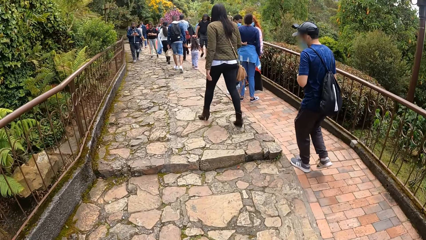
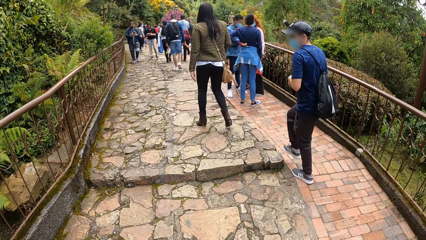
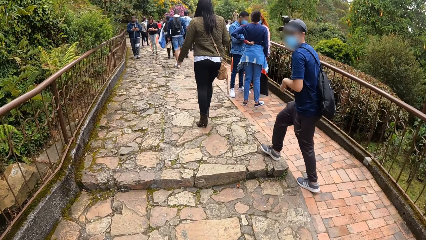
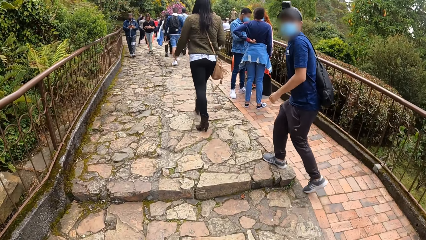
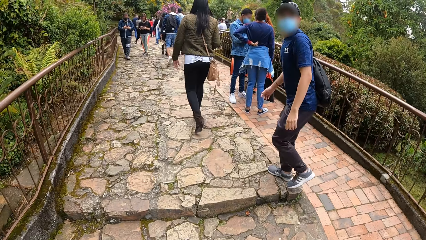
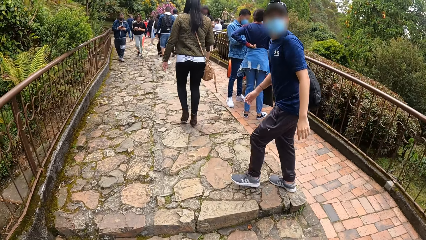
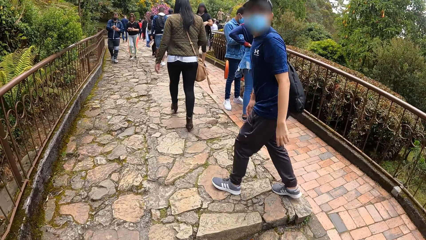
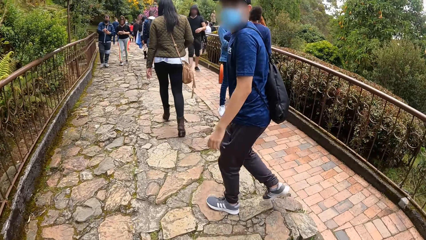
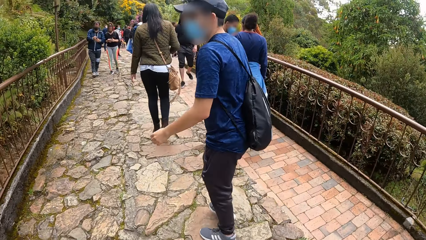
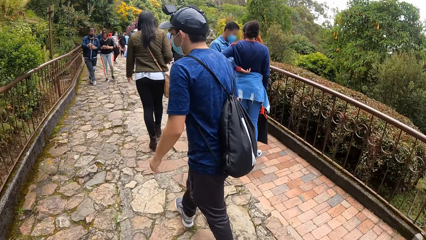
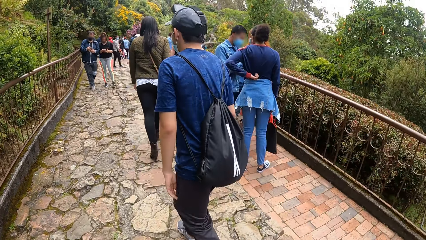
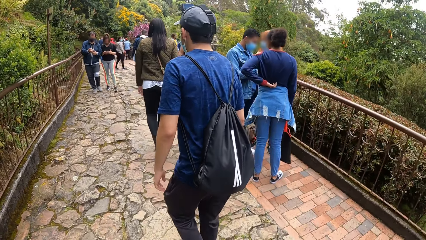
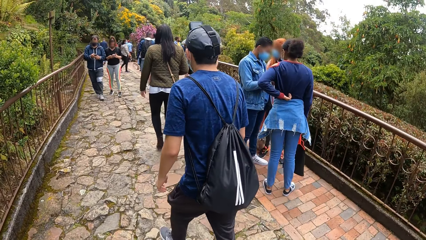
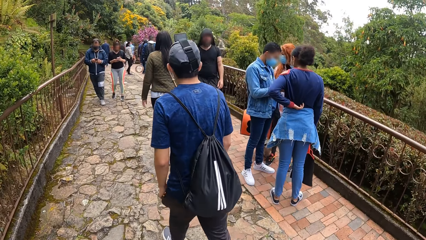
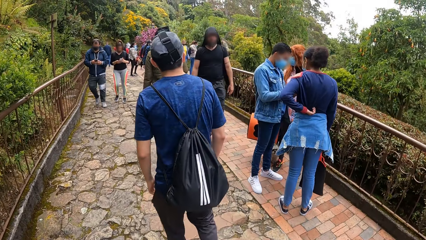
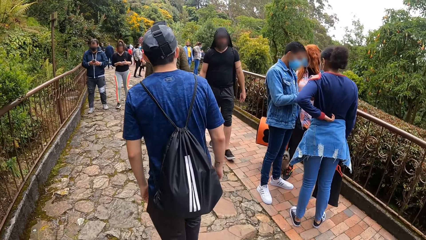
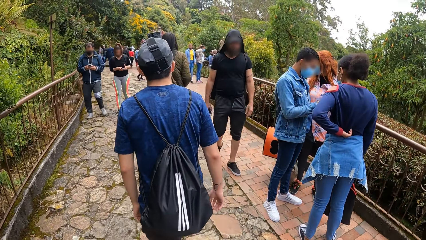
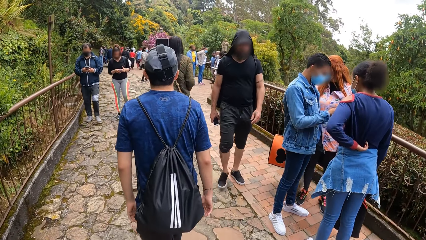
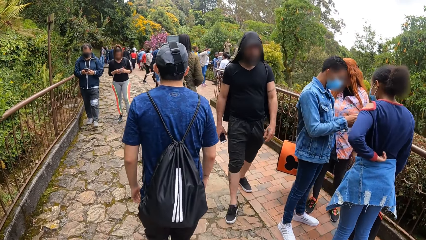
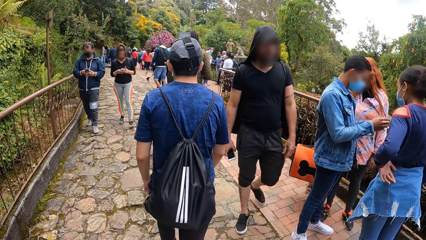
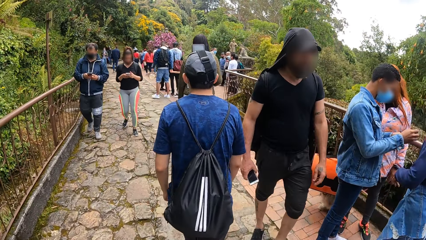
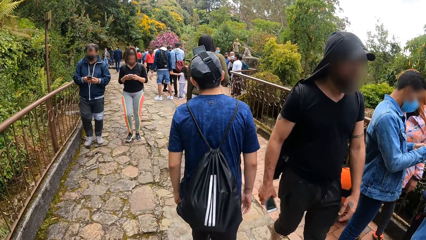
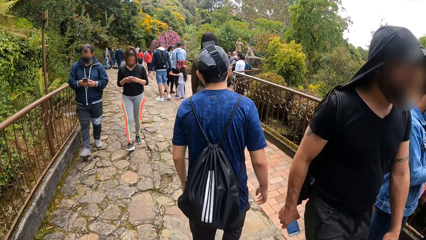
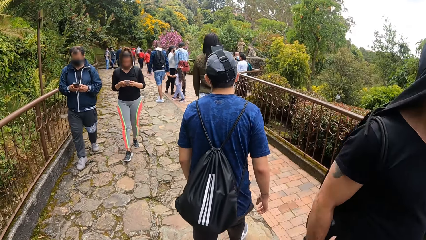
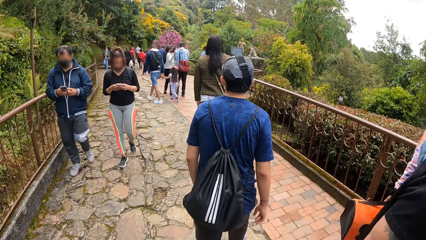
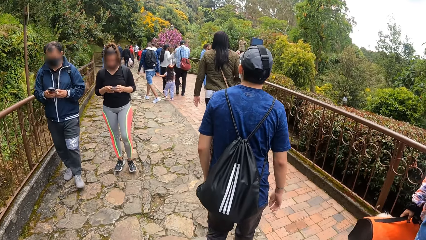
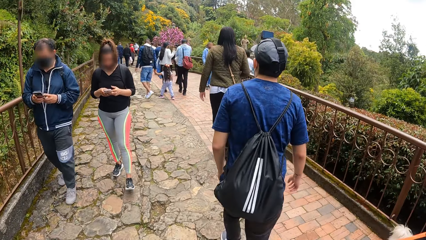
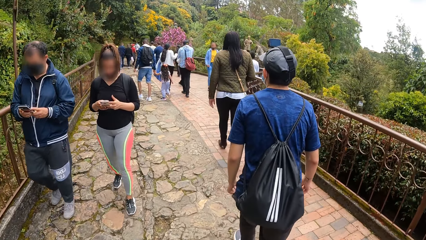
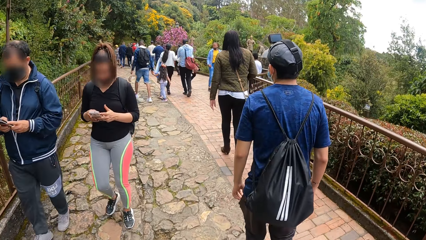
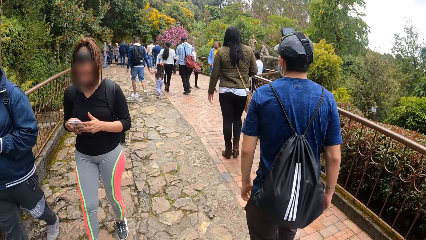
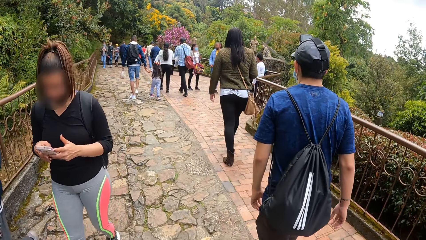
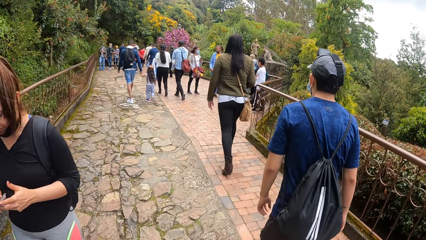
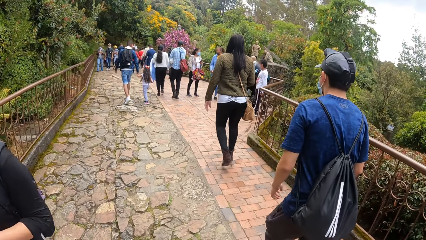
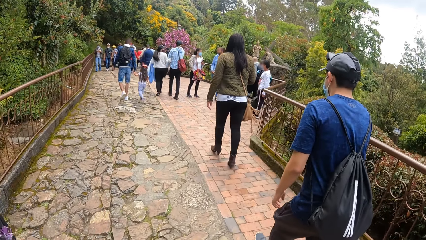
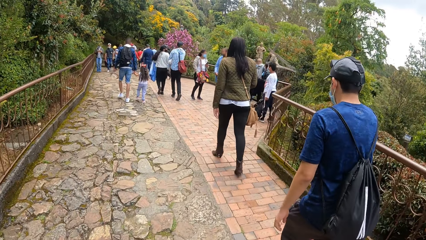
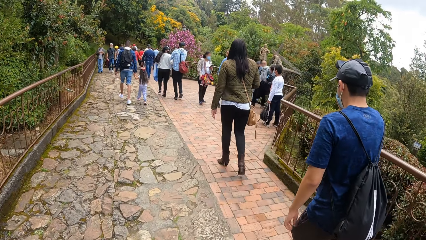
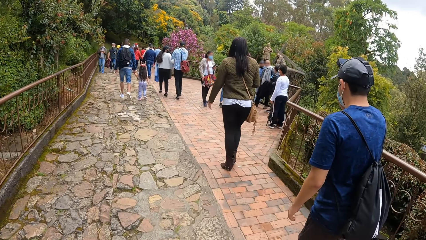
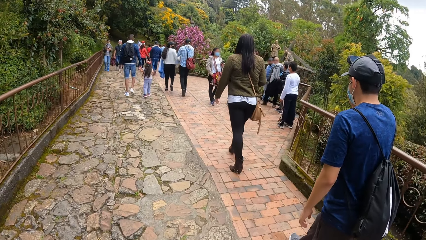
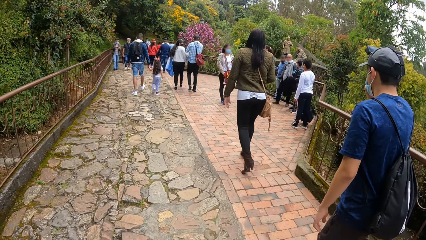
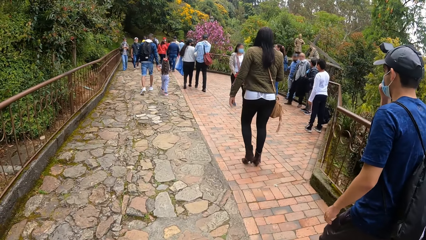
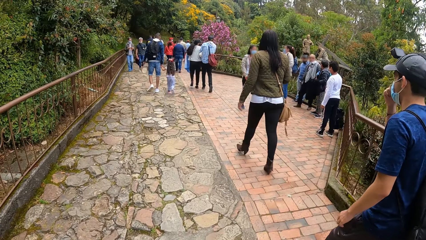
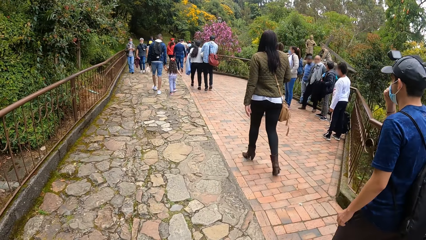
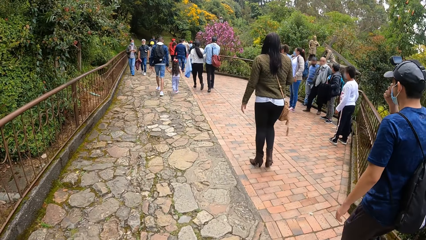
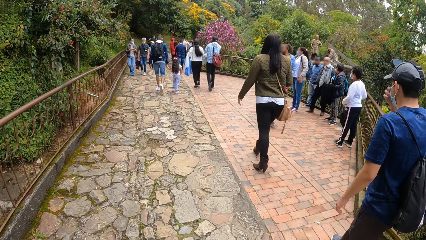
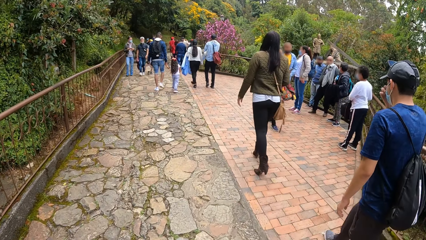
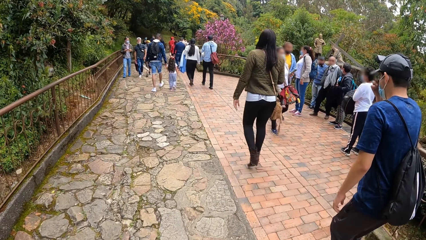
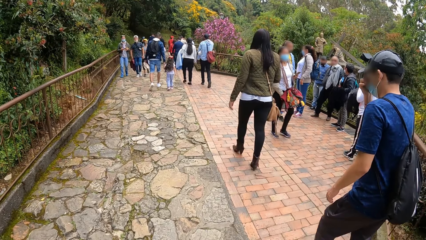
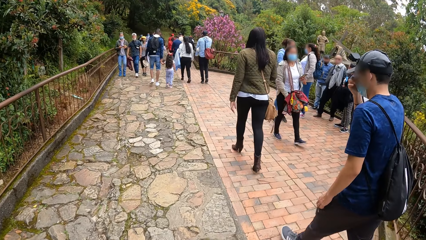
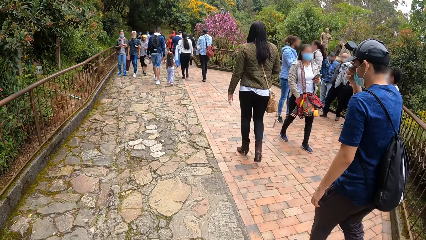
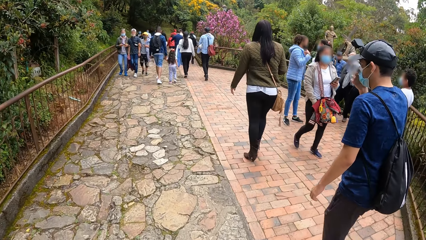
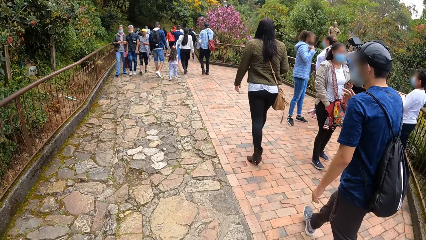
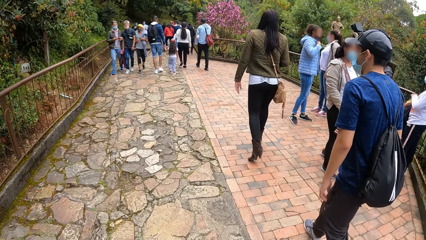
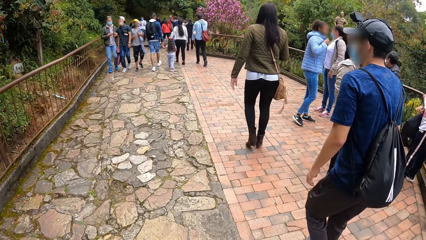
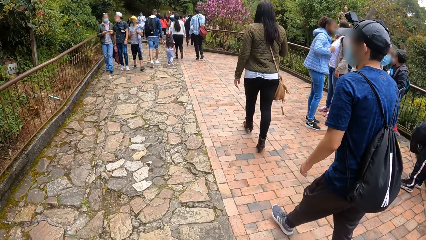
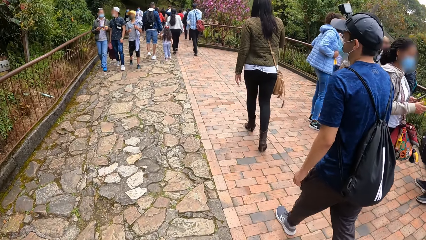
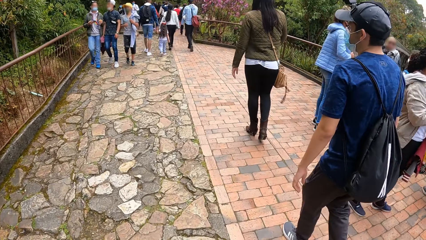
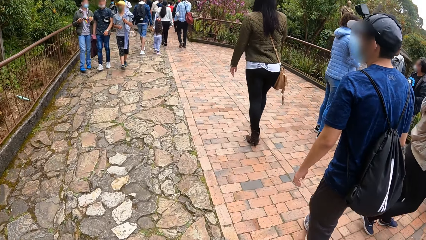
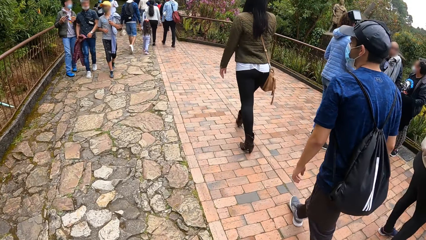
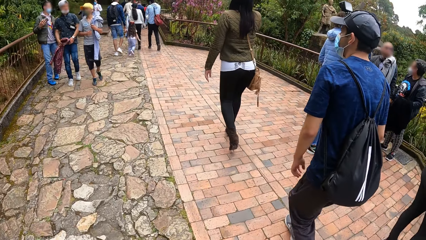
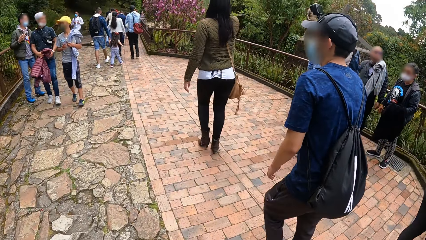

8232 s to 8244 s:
A man adjusts the face mask on his face with his right hand.

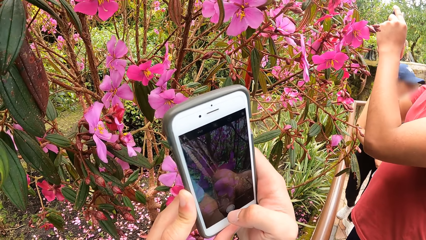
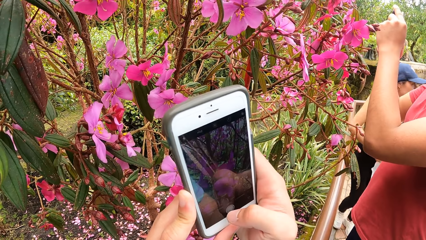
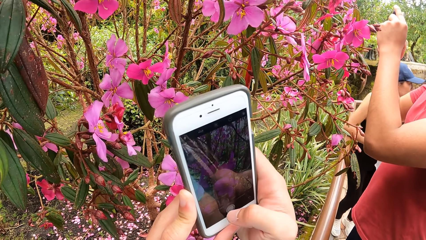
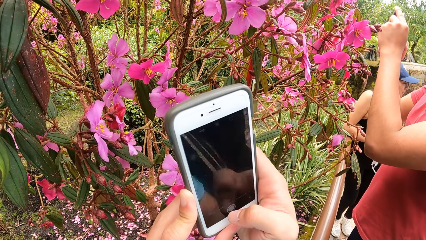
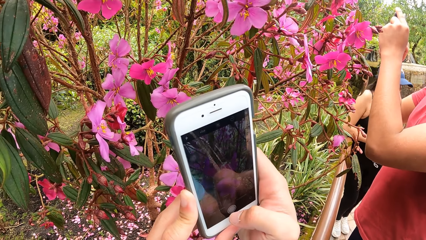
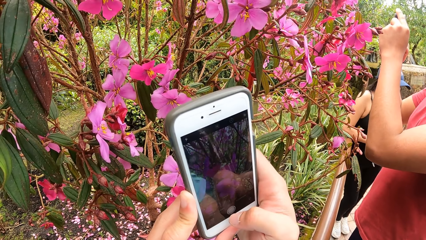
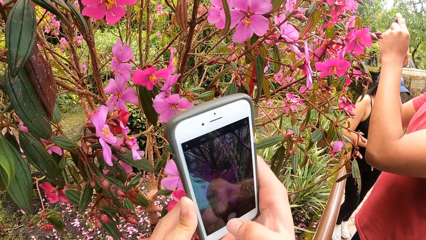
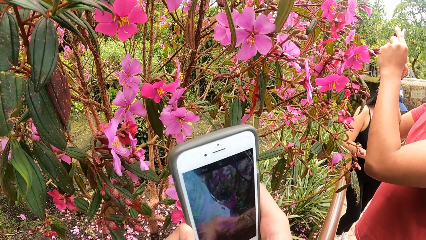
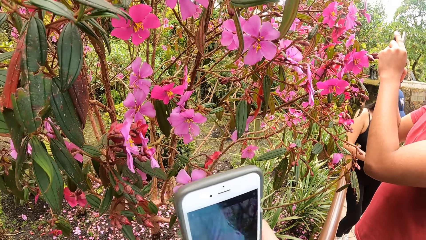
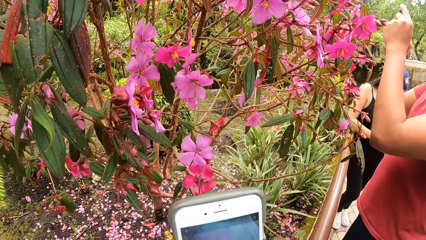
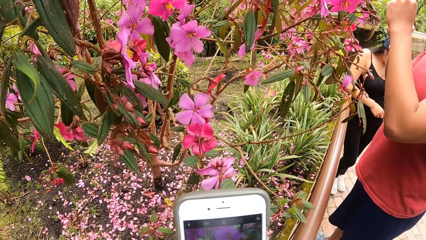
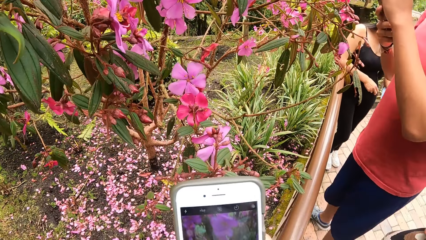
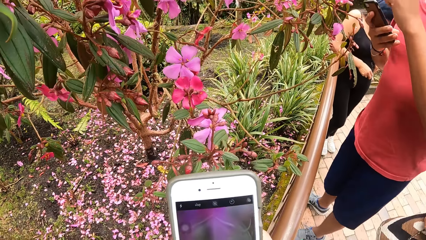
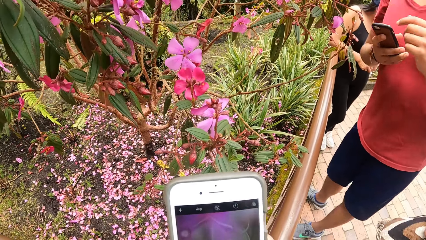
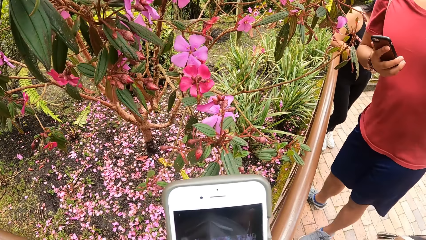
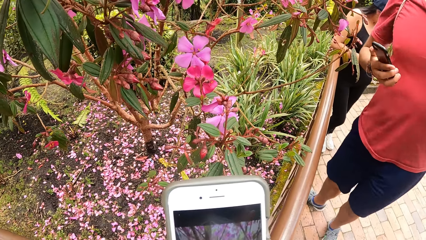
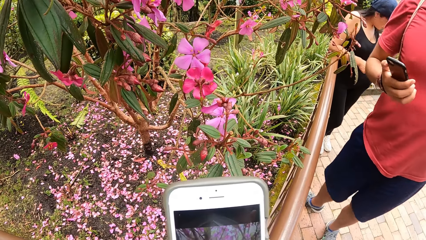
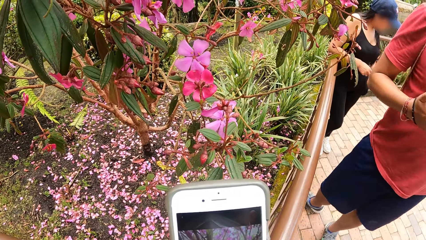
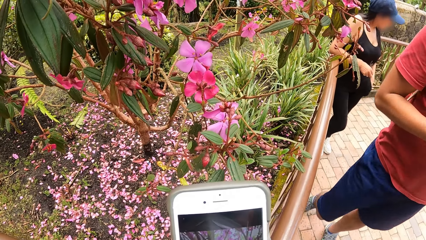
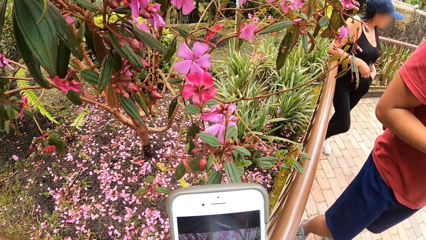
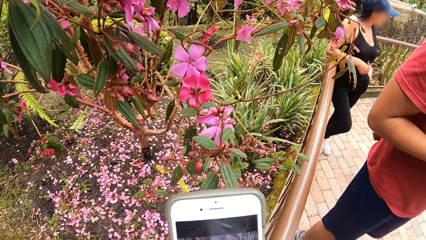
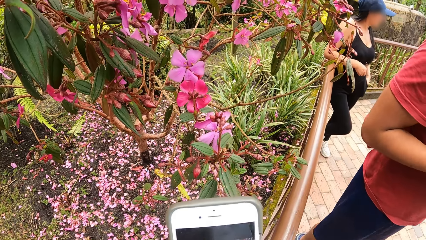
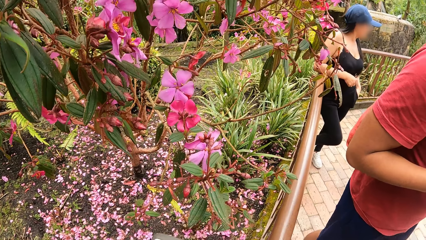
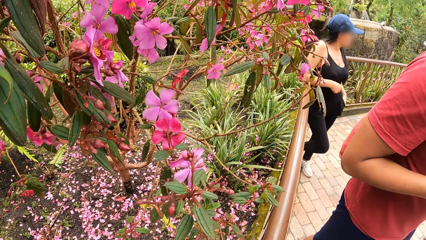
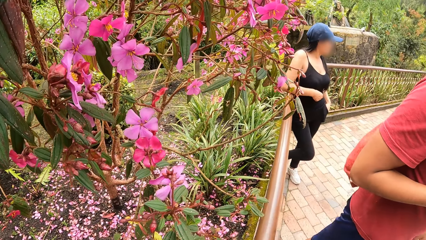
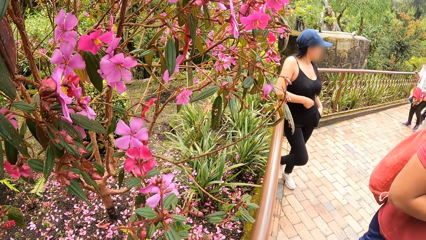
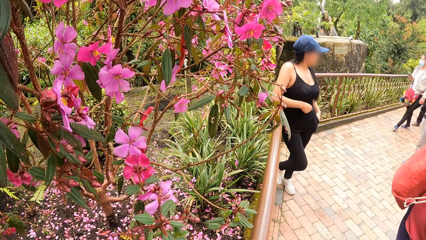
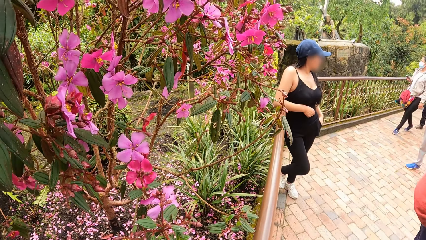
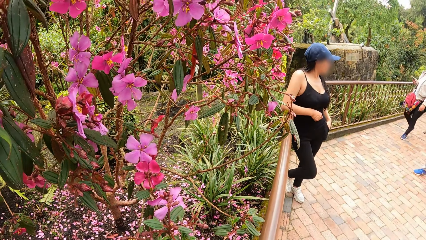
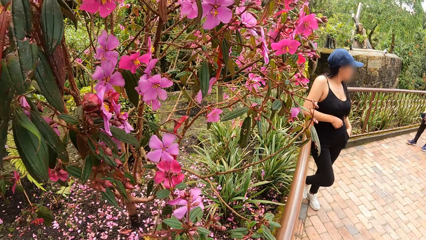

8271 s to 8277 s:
The camera wearer takes a picture of a flower with the phone.
